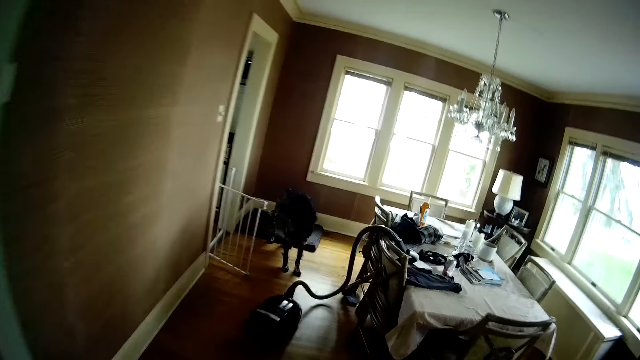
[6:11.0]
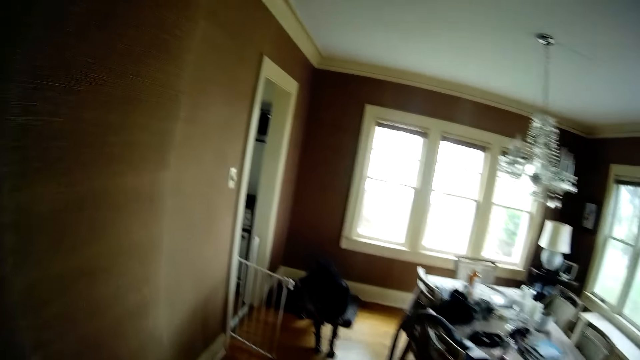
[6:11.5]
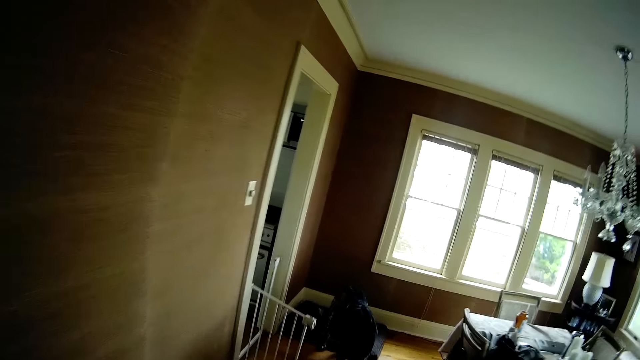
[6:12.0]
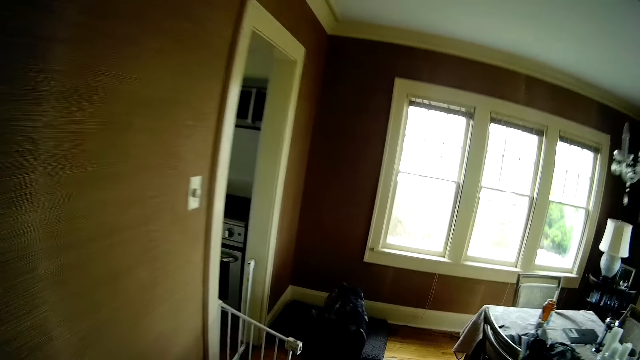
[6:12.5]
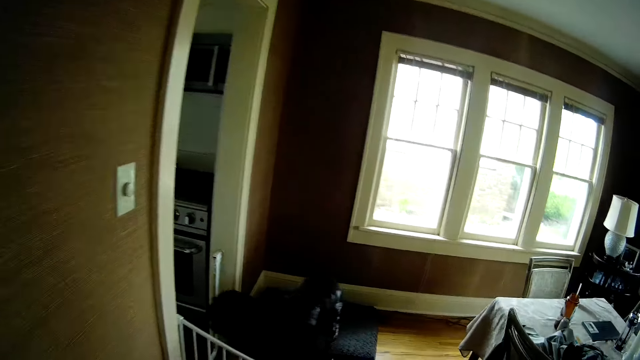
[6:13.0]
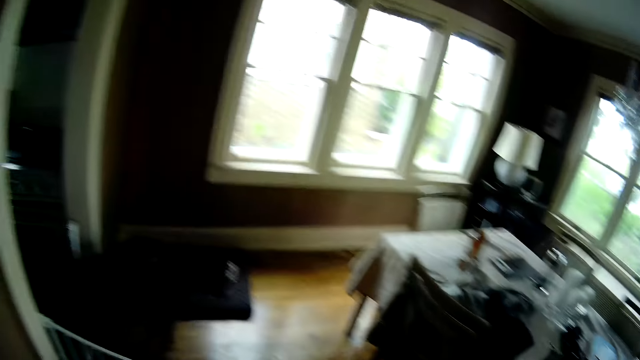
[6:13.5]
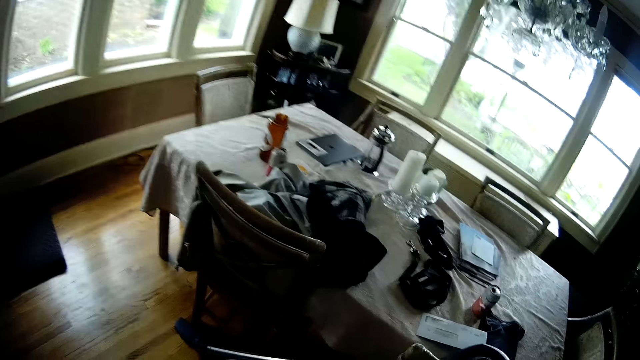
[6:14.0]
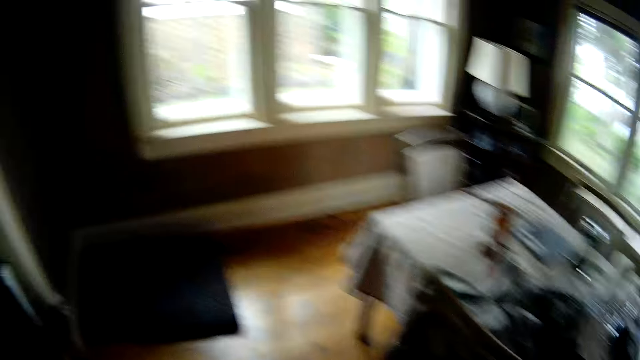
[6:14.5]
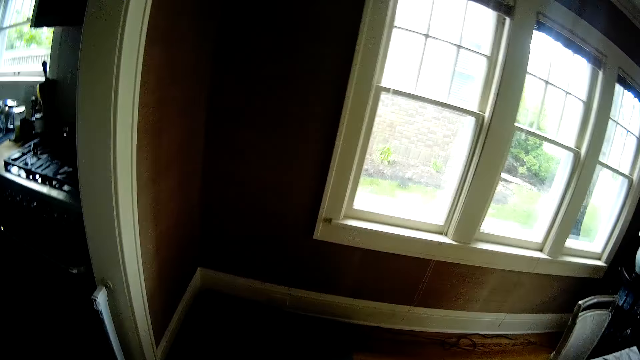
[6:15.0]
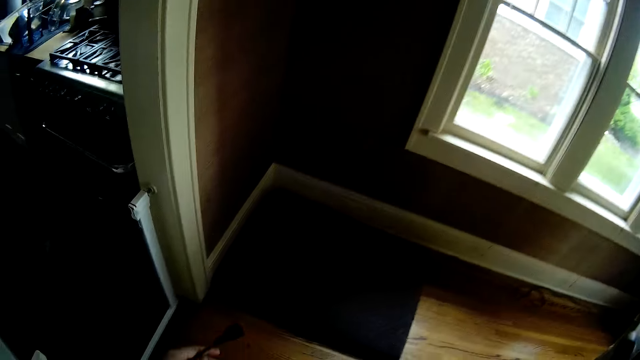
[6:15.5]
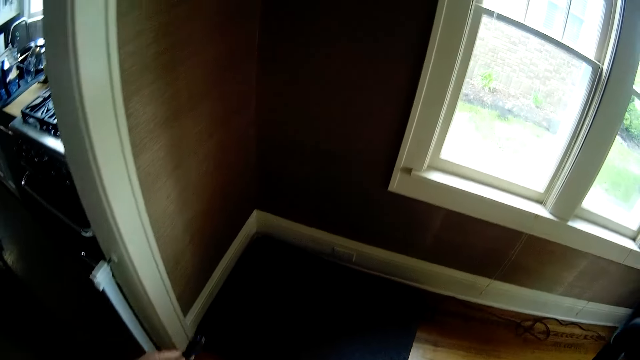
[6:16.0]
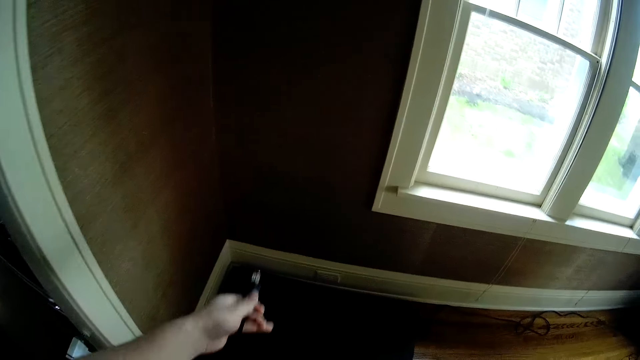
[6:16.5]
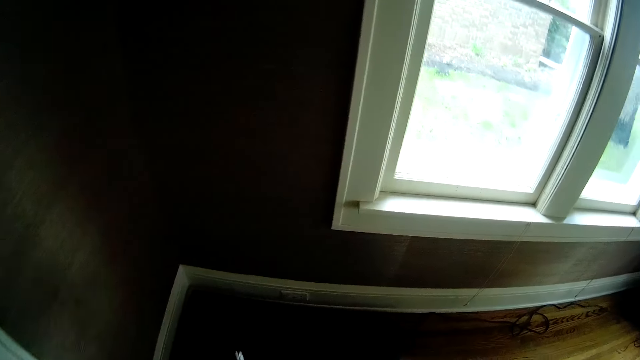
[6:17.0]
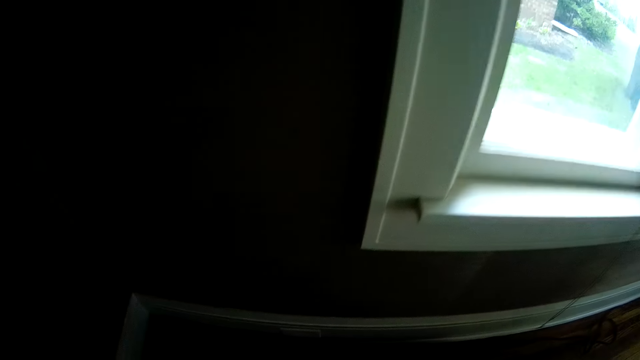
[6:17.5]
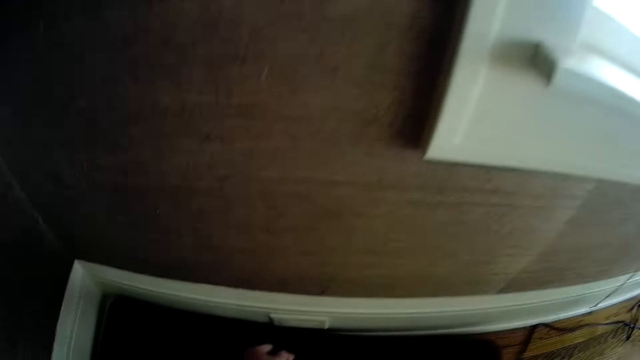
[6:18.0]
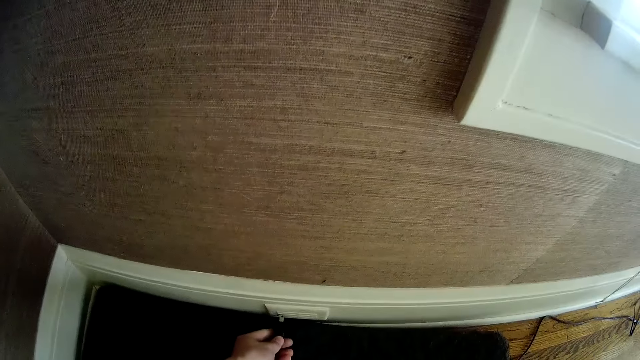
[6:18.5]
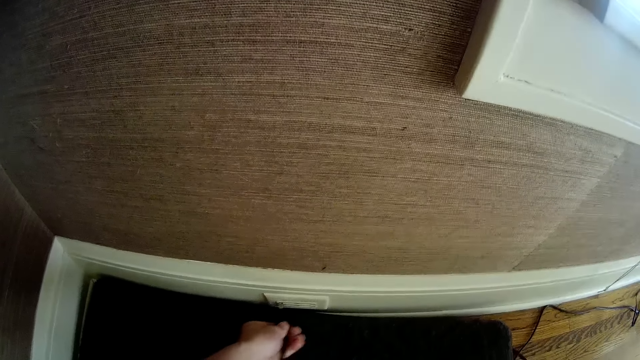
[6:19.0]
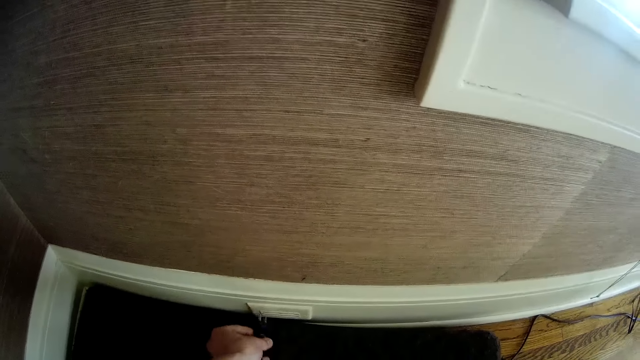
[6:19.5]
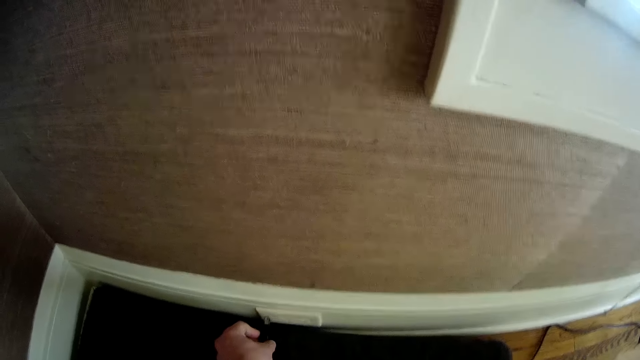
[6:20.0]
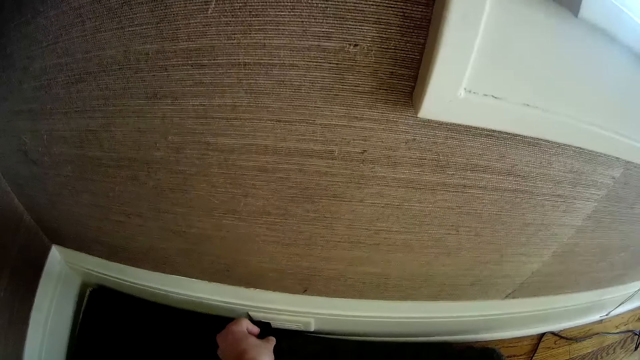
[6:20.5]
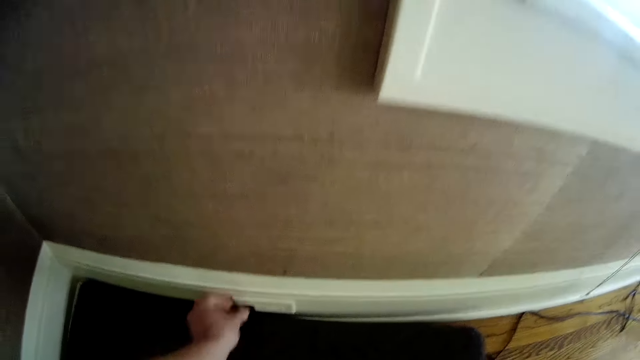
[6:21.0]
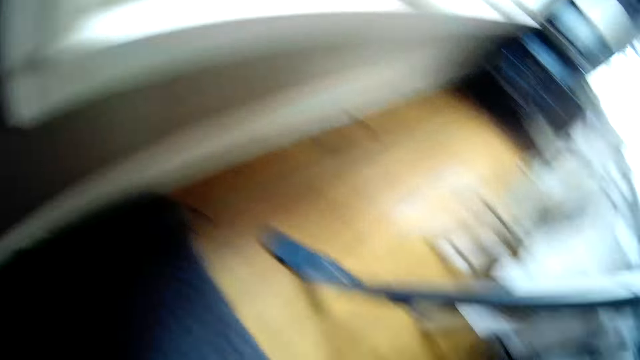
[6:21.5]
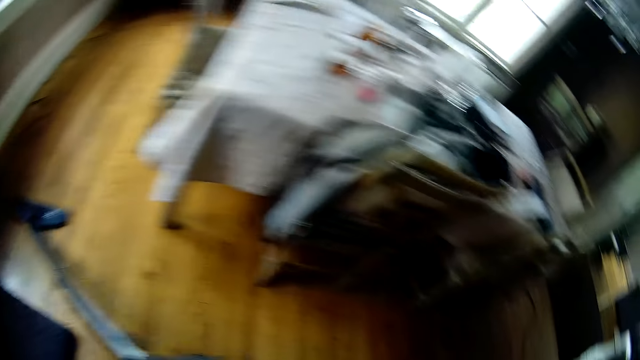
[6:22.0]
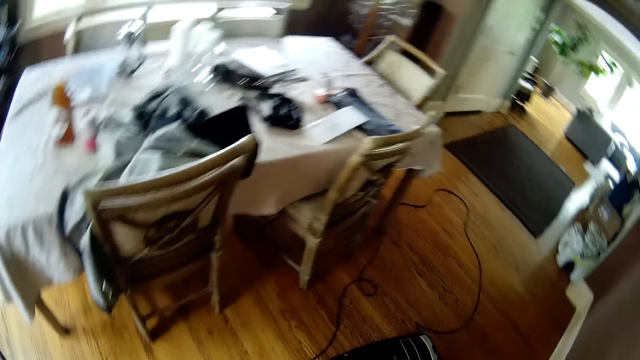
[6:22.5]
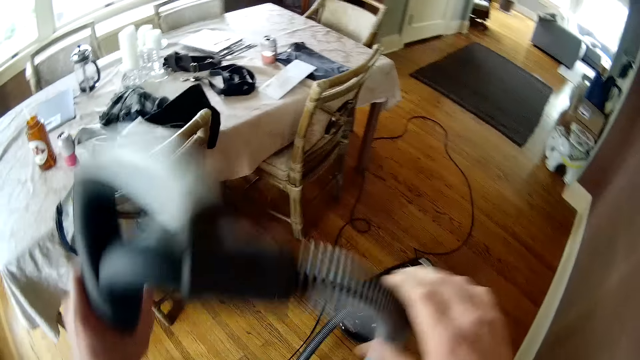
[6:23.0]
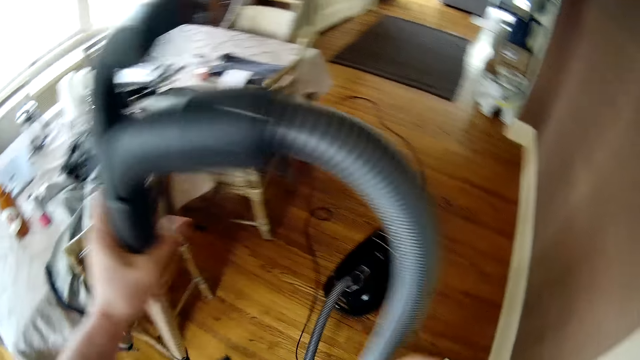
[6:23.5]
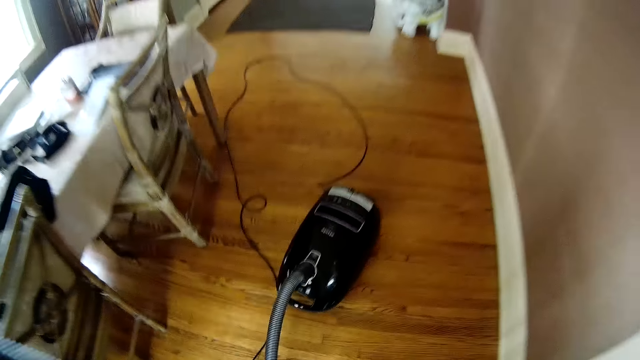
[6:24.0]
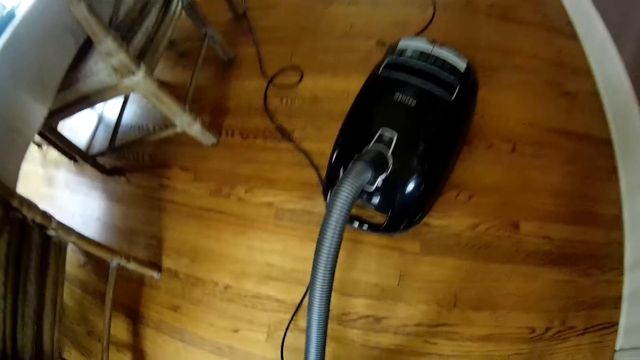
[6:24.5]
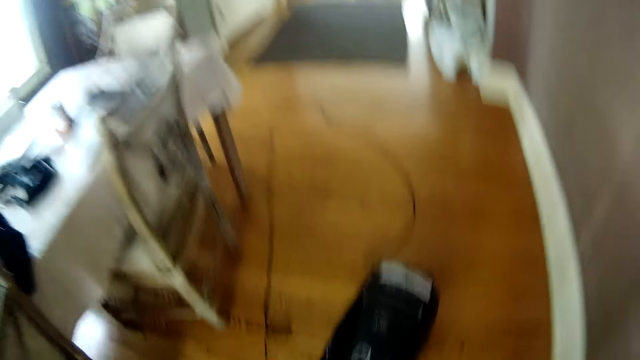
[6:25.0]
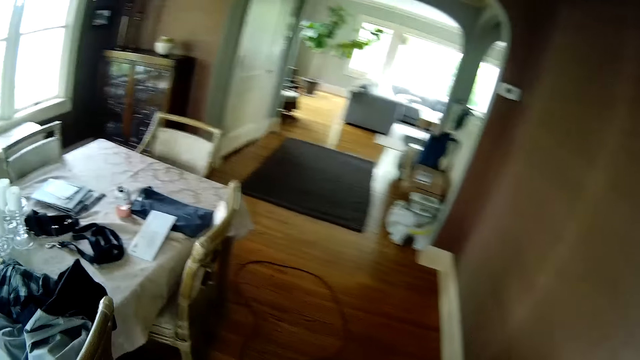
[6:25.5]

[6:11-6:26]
The dog enters into the kitchen. The camera wearer plugs a wire to a socket with his left hand. He holds the vacuum cleaner brush with his right hand. He holds the vacuum cleaner hose with his left hand.

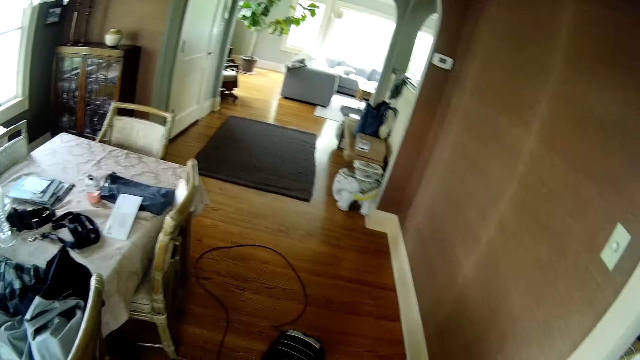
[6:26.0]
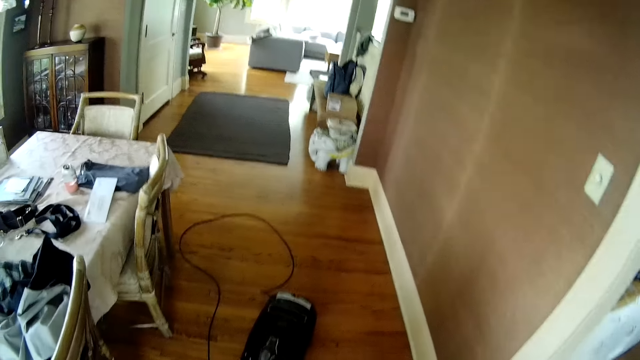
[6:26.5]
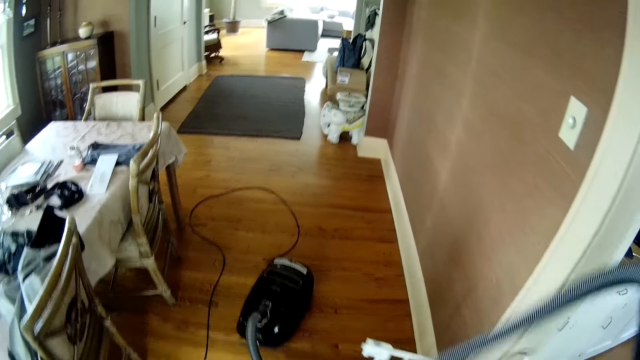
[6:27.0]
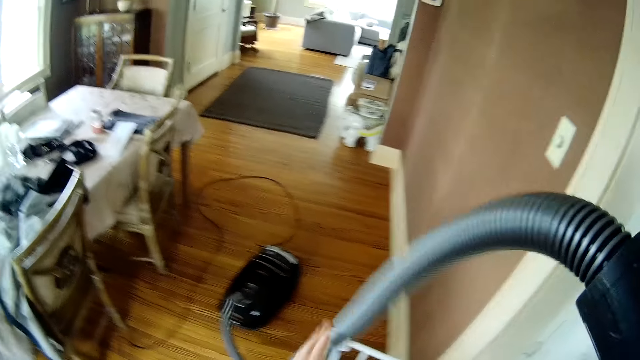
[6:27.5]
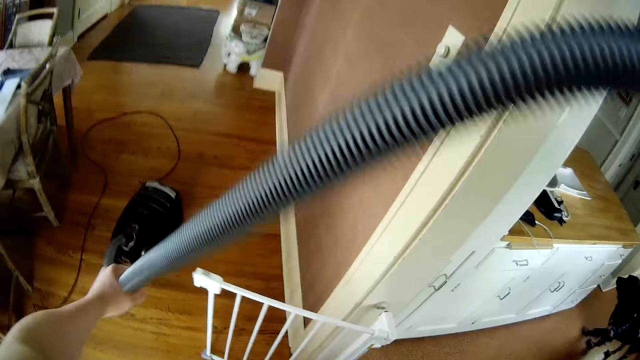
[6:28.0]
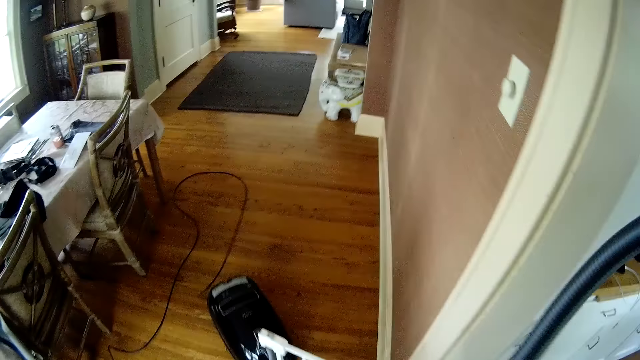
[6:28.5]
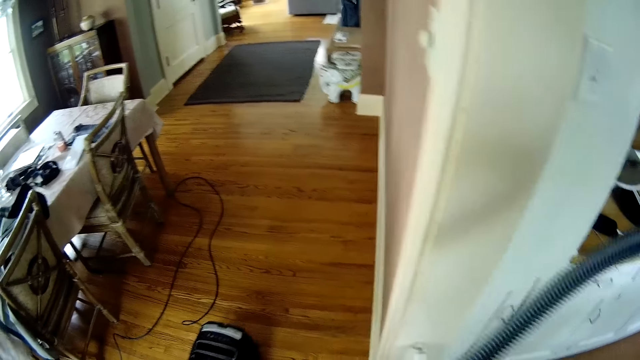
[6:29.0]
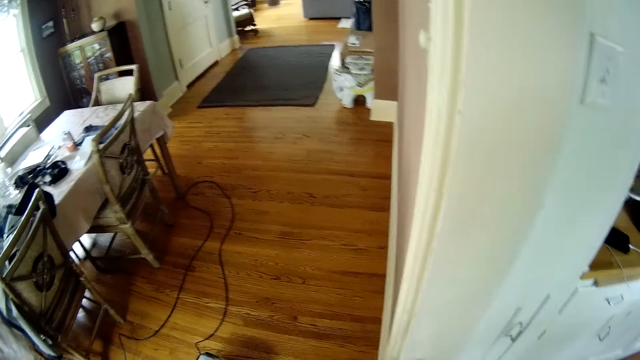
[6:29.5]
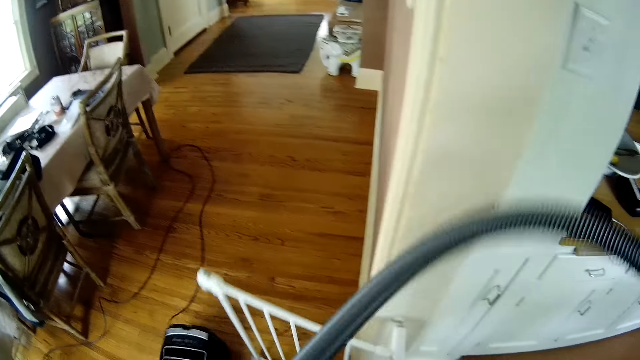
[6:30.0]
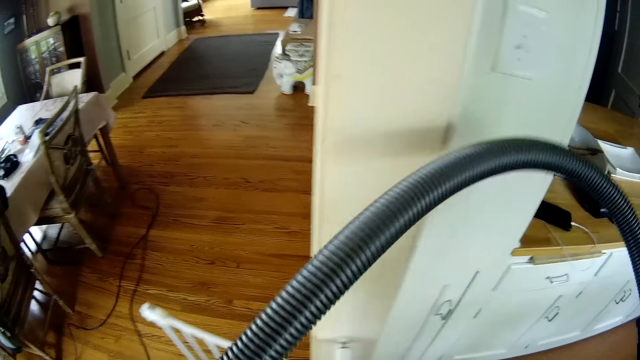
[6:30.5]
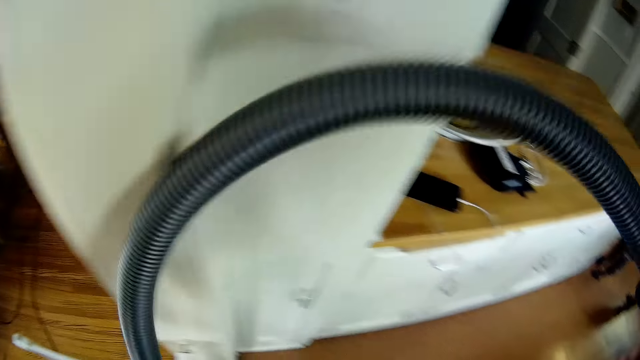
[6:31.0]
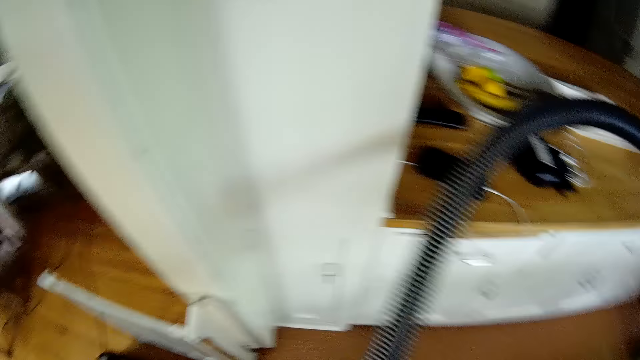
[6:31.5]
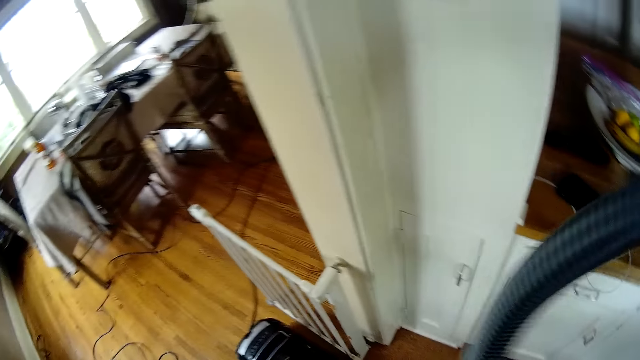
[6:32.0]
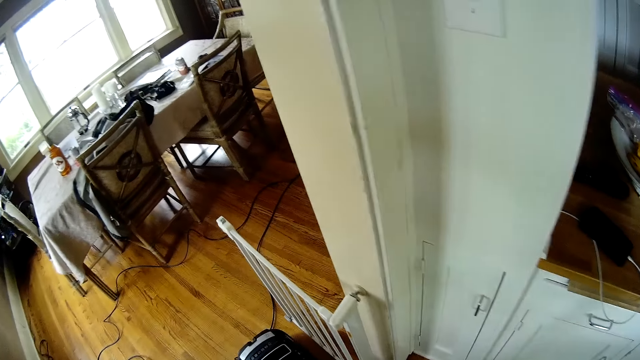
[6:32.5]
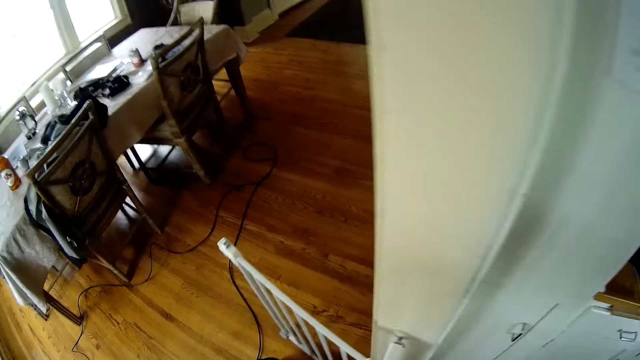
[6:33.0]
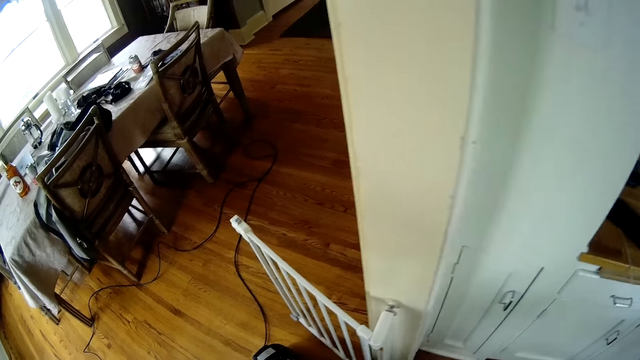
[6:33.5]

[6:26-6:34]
The camera wearer holds the vacuum cleaner hose with his right hand. He holds the vacuum cleaner hose with both hands. He drags the vacuum cleaner on the floor with his hands to the kitchen.
